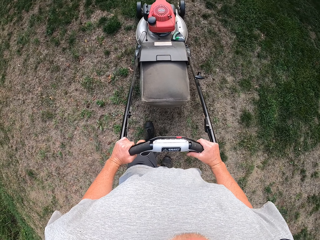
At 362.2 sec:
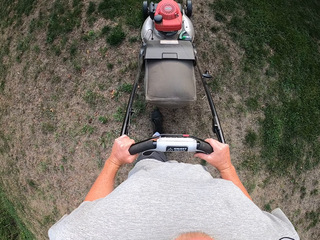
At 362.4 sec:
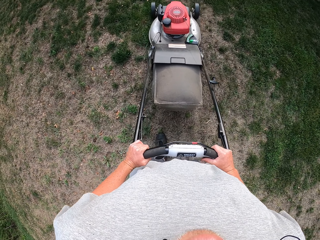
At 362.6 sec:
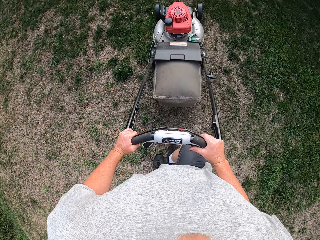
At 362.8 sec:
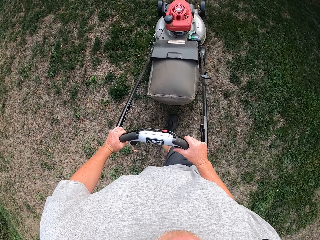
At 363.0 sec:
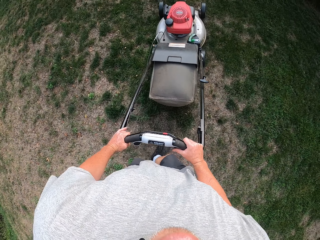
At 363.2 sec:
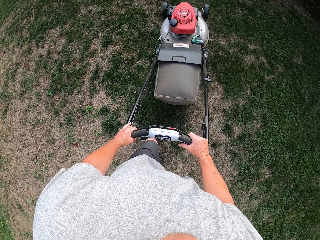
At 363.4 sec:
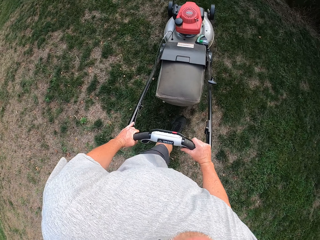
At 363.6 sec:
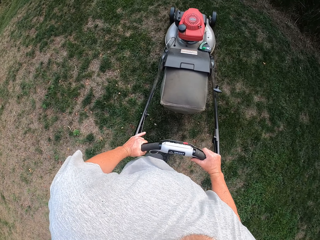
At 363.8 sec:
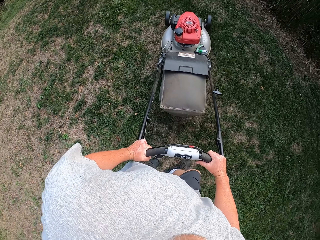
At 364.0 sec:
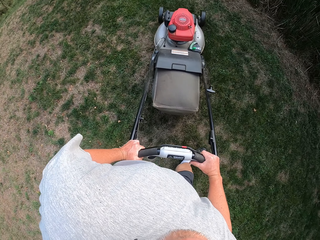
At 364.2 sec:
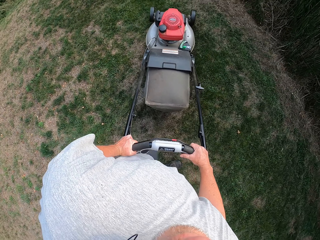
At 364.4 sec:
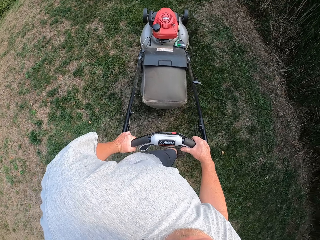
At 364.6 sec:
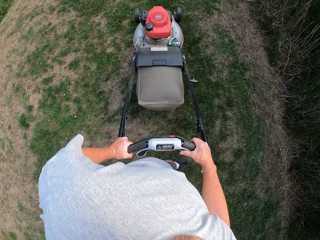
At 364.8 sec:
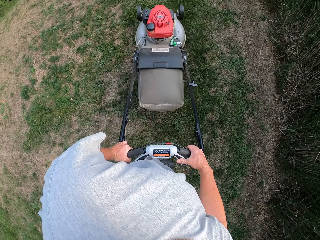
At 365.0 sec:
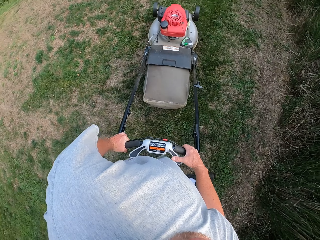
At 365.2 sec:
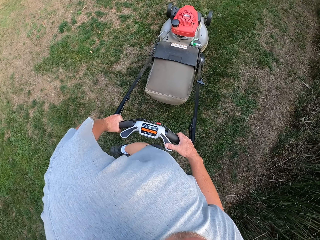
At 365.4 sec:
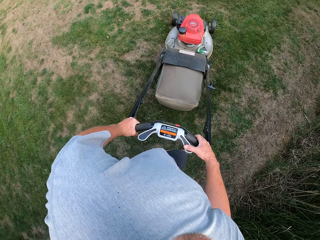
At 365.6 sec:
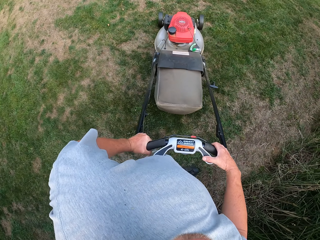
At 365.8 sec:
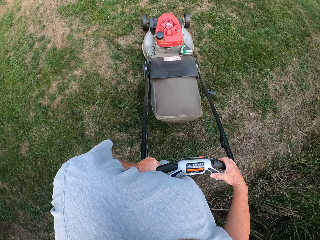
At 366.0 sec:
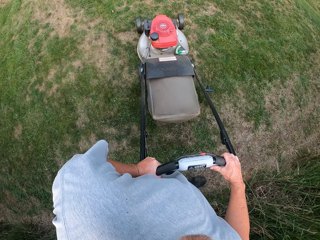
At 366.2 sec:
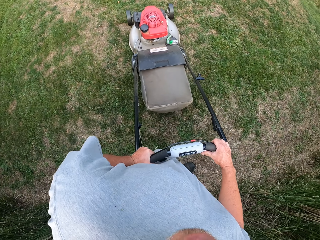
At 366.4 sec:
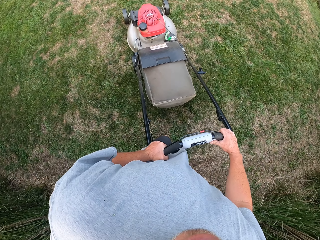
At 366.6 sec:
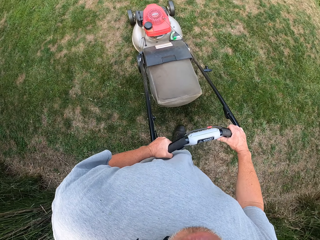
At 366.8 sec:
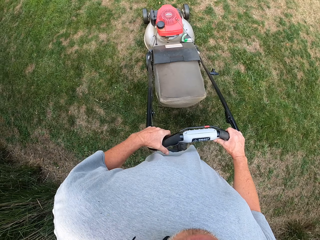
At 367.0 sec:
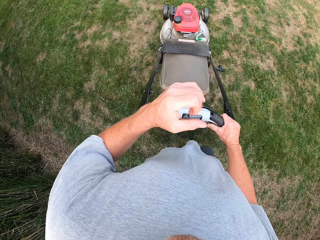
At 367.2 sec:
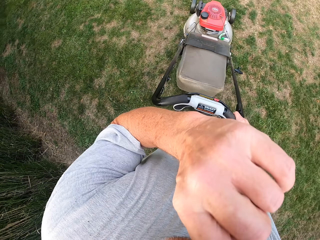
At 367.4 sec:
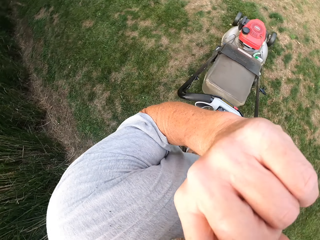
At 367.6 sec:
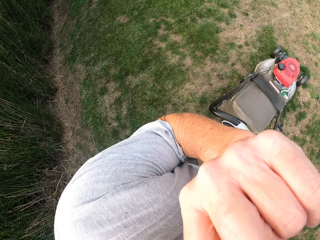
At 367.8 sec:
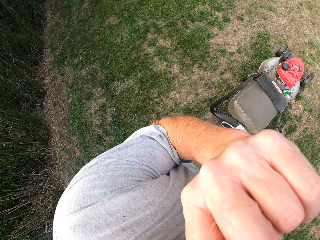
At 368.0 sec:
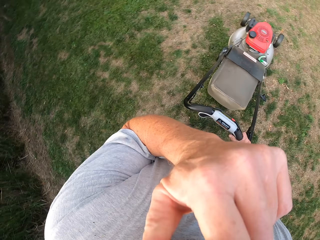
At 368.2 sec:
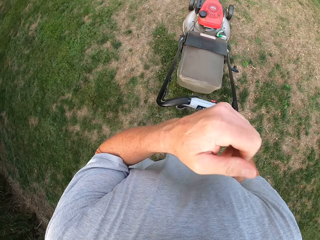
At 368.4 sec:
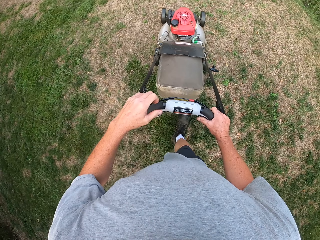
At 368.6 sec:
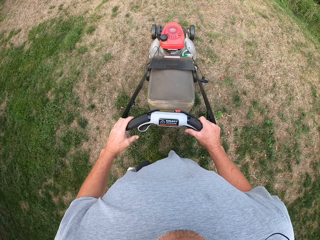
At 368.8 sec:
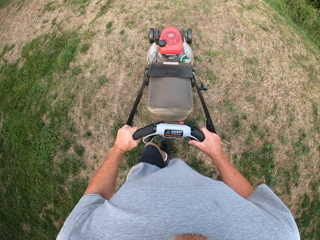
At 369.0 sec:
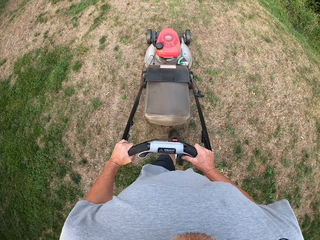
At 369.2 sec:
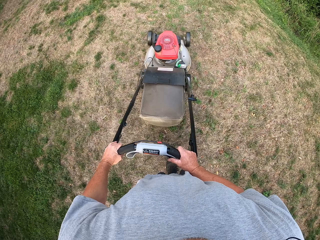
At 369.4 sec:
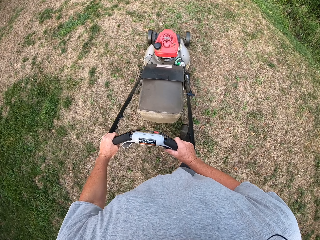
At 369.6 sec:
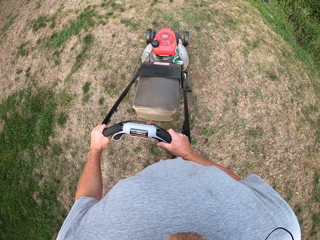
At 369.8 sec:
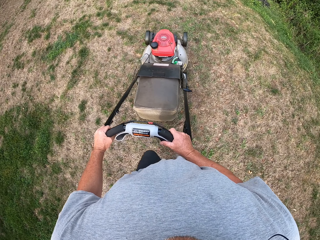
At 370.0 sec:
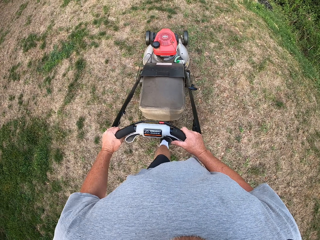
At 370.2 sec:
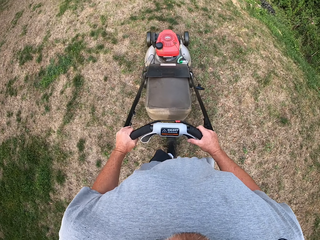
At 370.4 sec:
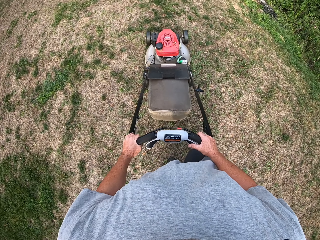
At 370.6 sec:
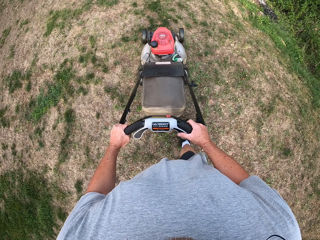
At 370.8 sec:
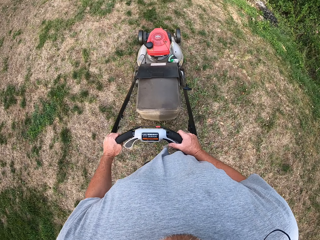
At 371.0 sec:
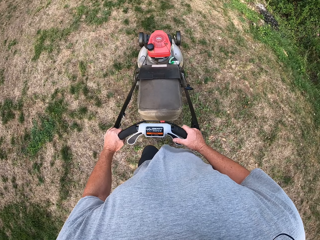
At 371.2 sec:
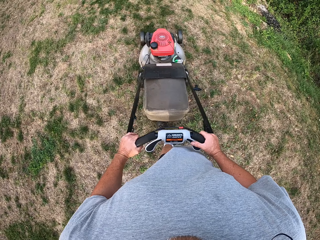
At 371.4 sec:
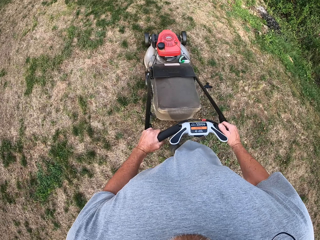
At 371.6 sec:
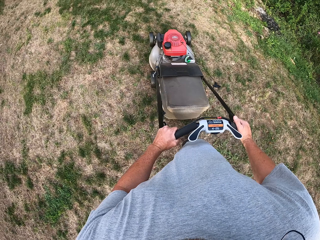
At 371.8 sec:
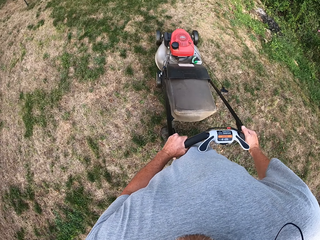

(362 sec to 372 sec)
The camera wearer turns around. They scratch their face. They mow the lawn with a lawnmower.

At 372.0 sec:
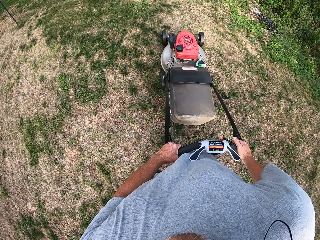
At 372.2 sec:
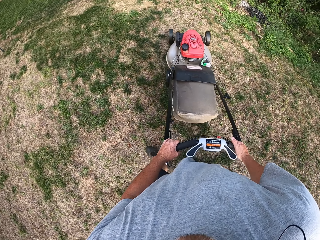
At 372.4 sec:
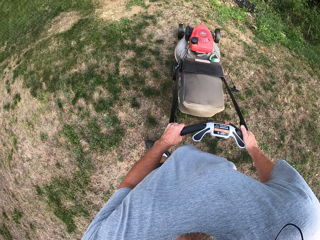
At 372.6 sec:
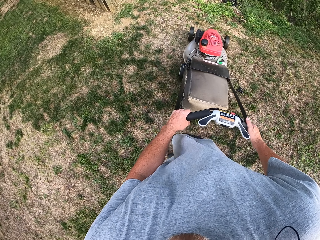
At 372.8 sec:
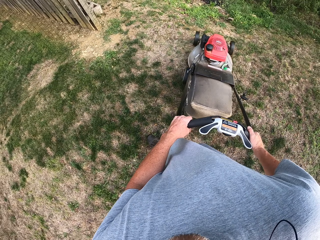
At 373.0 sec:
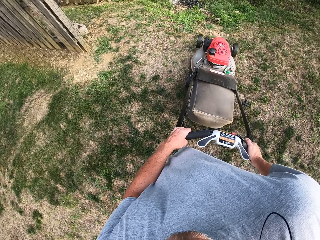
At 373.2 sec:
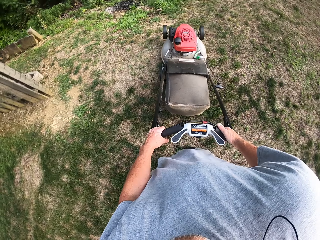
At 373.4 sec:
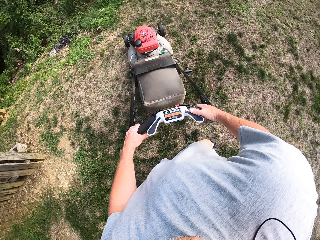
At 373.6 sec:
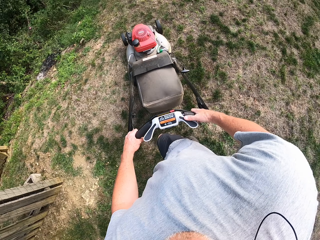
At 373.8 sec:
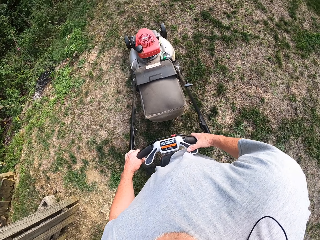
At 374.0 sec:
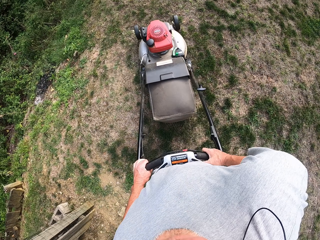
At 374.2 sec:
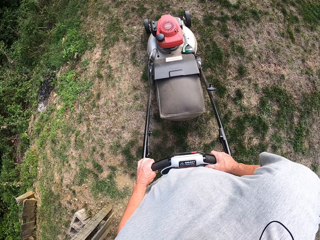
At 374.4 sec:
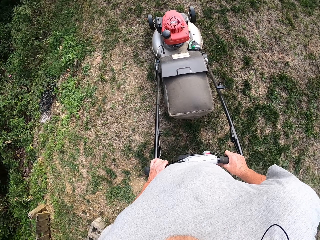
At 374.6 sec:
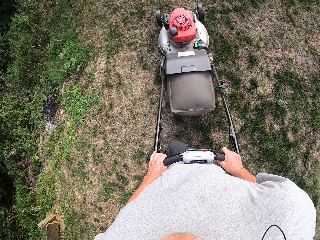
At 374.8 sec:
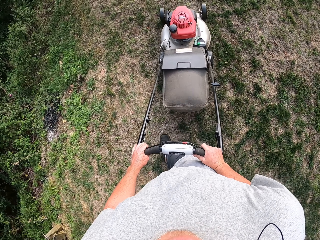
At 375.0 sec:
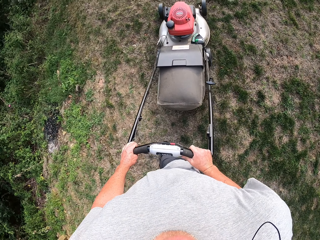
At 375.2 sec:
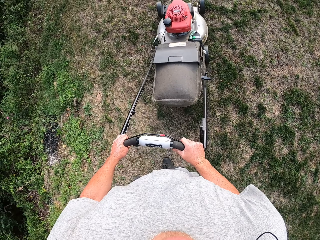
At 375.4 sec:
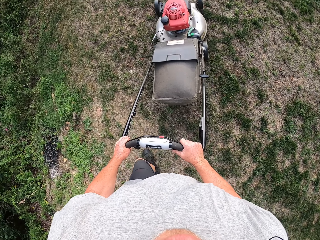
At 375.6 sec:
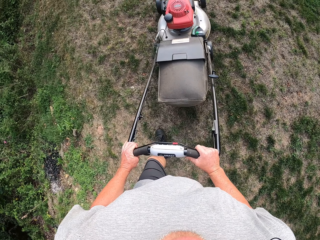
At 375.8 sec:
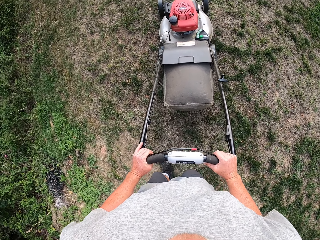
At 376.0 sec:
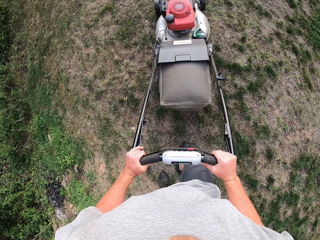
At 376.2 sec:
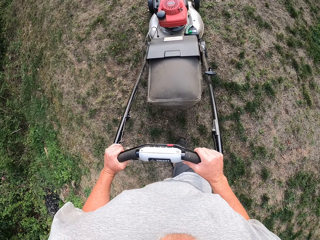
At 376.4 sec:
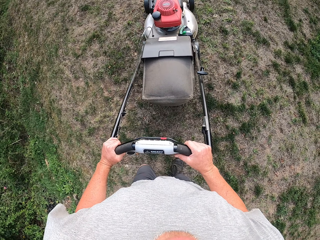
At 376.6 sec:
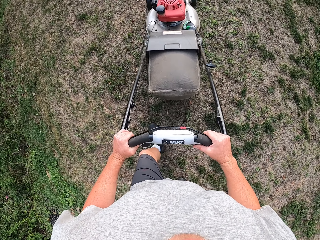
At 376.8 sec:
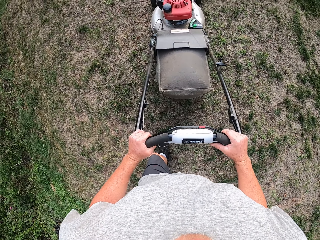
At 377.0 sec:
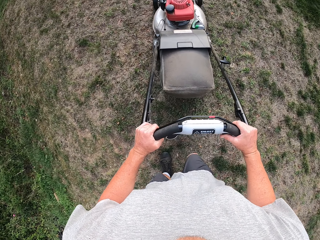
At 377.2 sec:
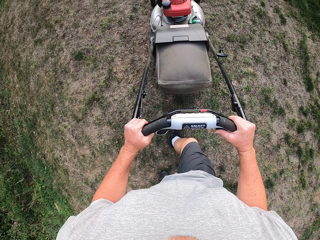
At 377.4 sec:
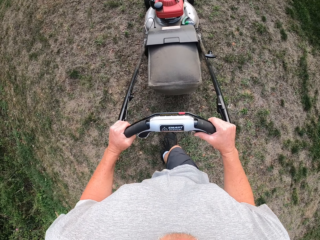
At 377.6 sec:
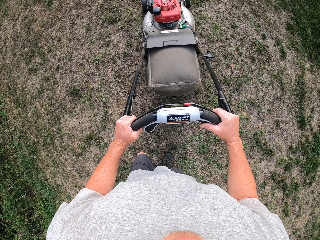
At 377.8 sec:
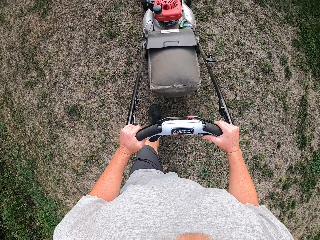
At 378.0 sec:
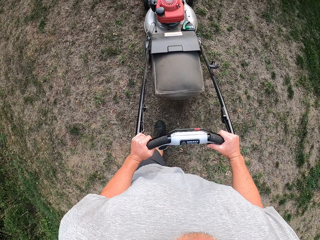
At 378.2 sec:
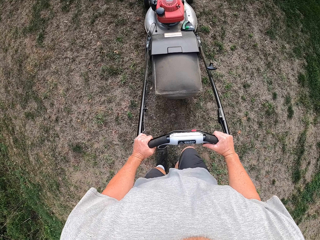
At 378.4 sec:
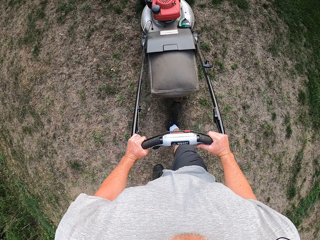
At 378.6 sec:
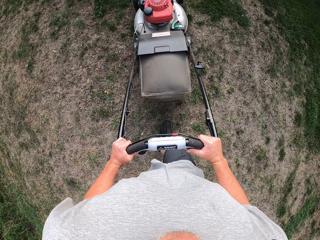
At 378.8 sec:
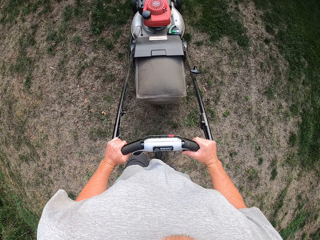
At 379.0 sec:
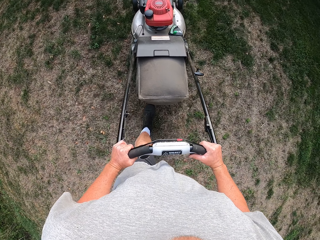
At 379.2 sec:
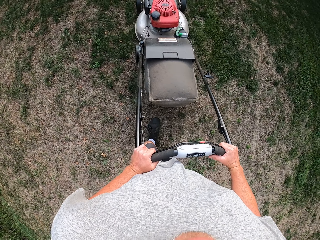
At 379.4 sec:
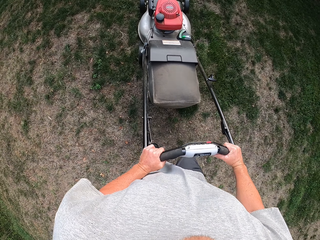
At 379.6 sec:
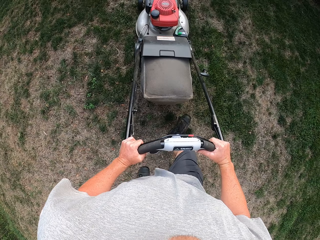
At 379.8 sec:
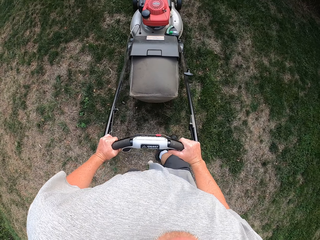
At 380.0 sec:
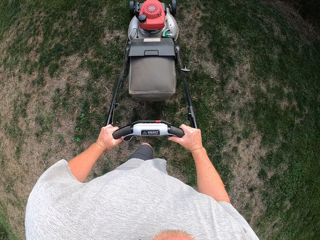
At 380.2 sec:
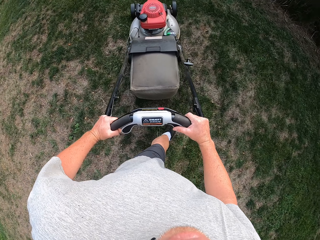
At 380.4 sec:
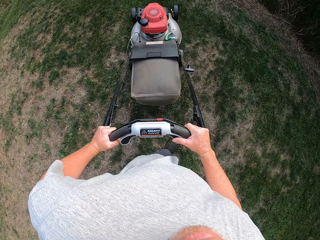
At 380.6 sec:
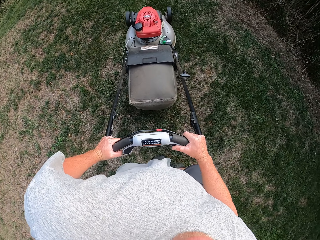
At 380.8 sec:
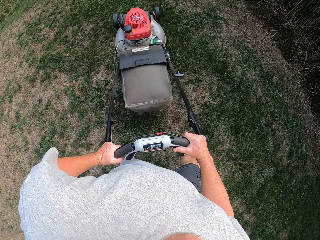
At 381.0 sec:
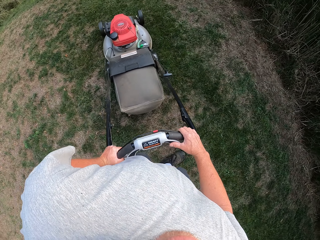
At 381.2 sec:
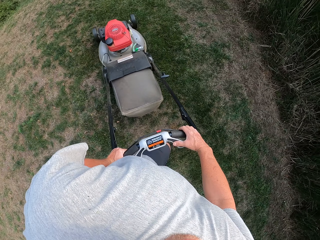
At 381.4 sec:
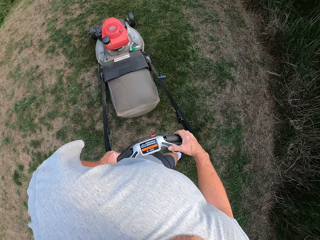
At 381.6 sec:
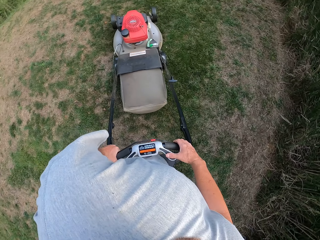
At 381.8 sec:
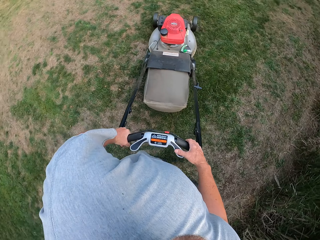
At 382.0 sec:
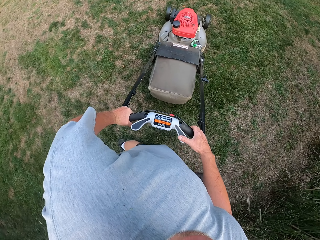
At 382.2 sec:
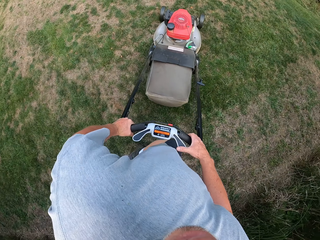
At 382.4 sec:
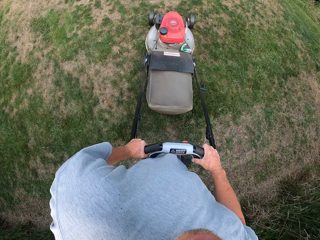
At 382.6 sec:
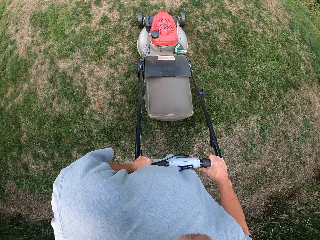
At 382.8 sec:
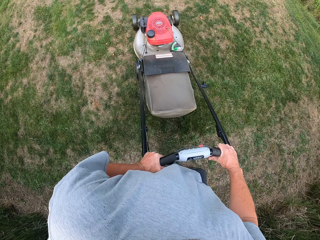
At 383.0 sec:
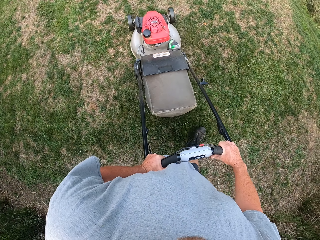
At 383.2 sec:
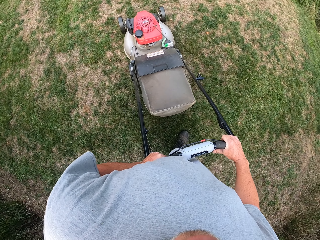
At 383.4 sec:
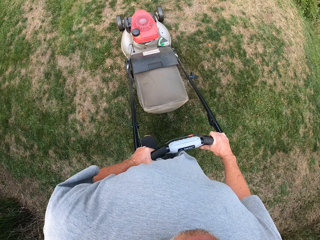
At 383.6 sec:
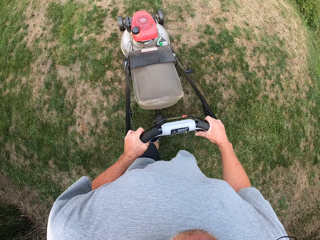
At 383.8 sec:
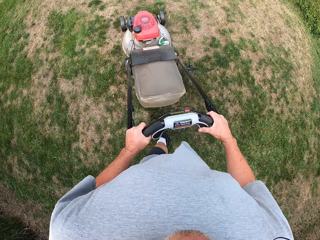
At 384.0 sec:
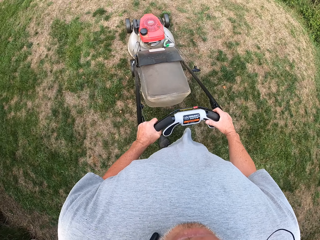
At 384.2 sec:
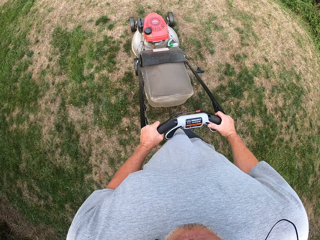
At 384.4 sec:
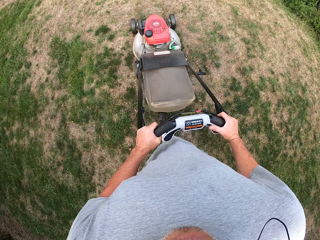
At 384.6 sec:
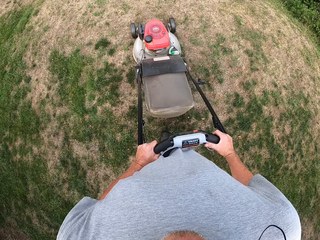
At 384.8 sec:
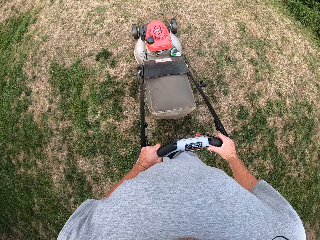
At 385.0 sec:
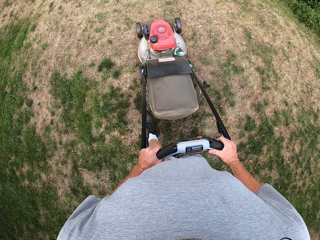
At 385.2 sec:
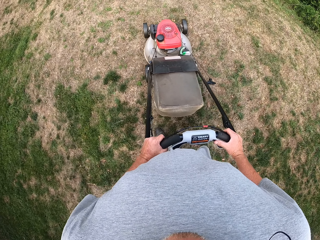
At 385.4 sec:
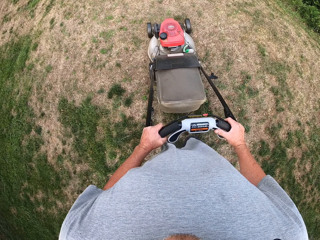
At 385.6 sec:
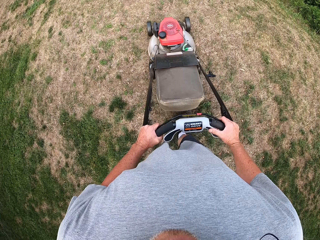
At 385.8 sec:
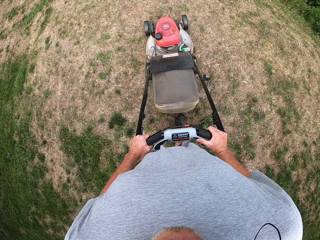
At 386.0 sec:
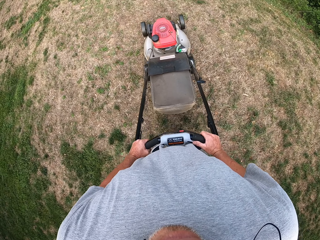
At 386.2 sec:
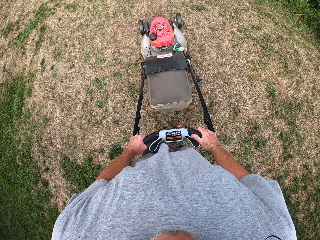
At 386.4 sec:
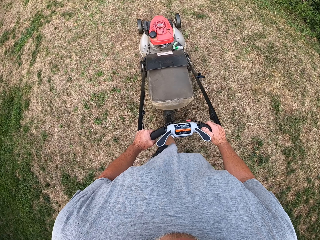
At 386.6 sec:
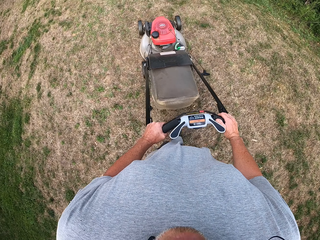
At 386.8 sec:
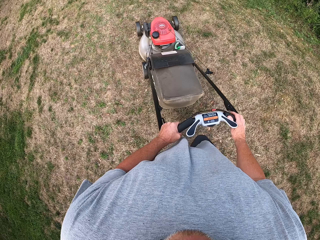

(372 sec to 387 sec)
The camera wearer turns around. They mow the lawn with a lawnmower. They turn around. They mow the lawn with a lawnmower.
